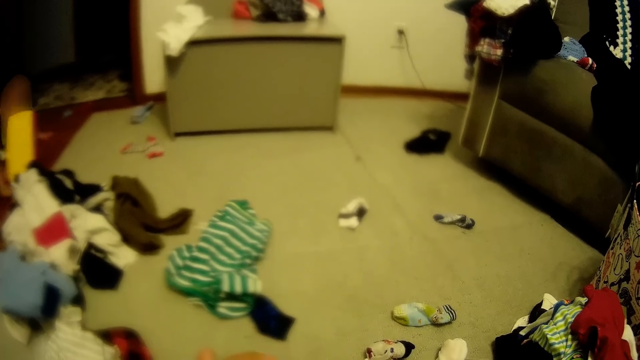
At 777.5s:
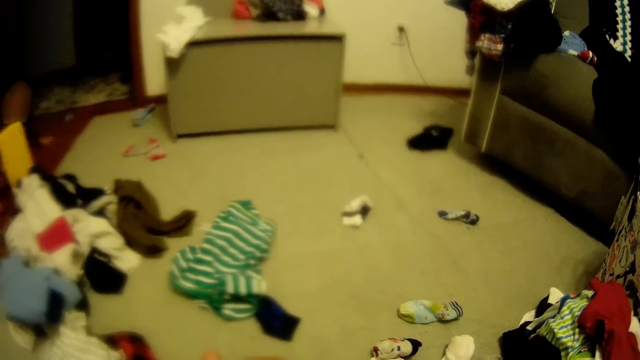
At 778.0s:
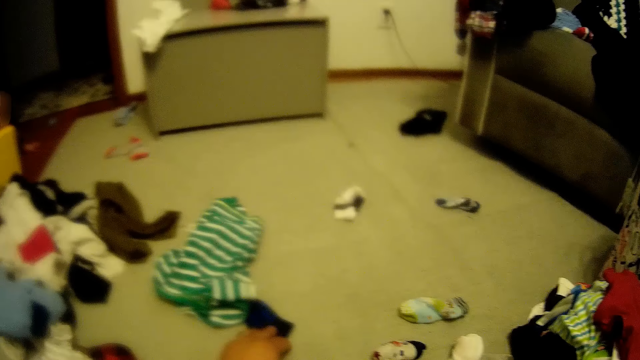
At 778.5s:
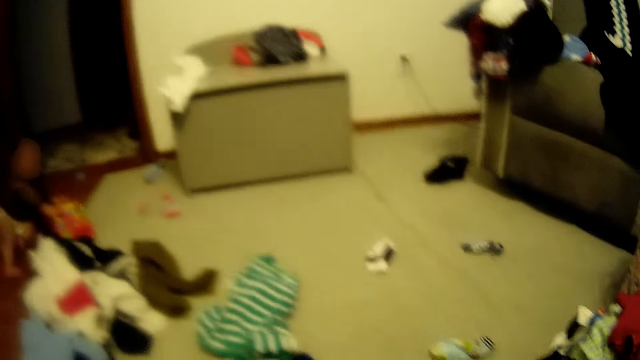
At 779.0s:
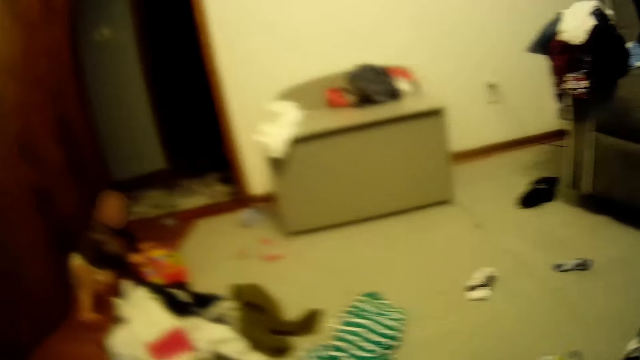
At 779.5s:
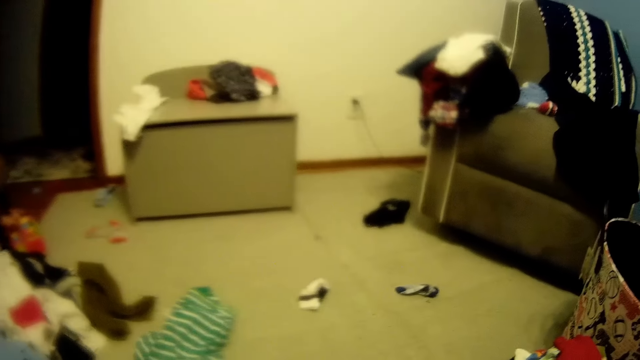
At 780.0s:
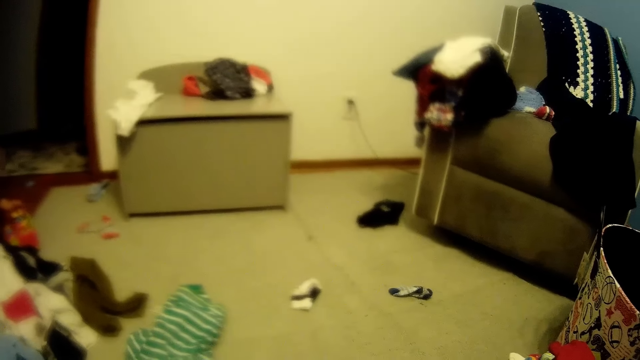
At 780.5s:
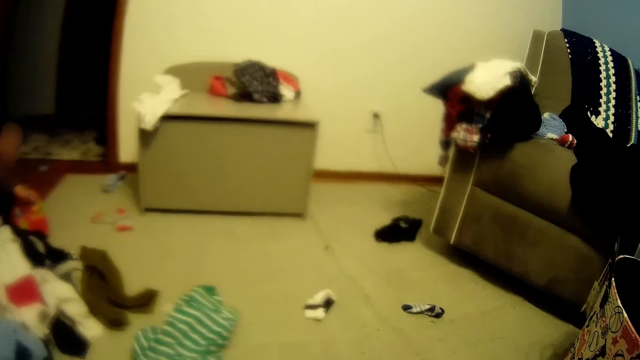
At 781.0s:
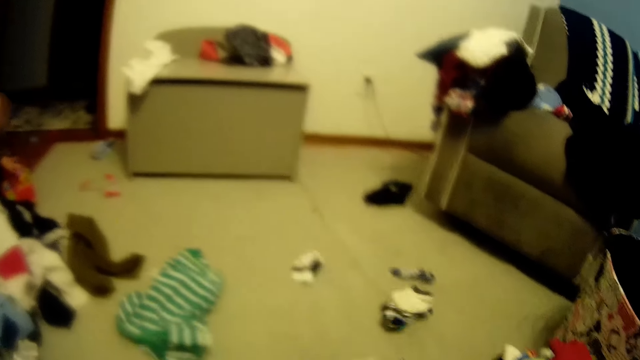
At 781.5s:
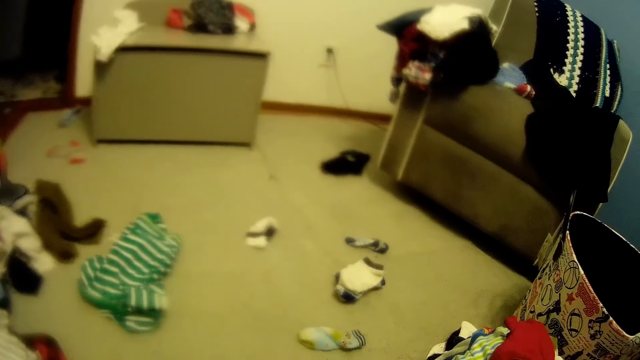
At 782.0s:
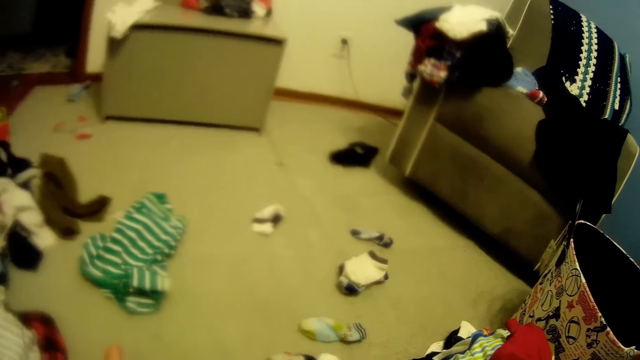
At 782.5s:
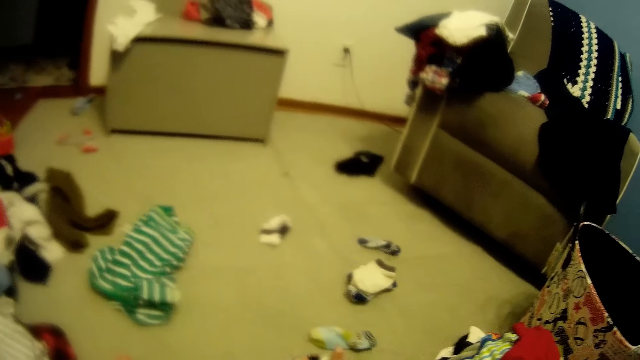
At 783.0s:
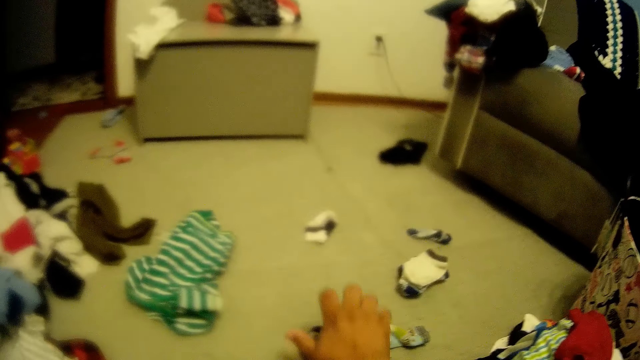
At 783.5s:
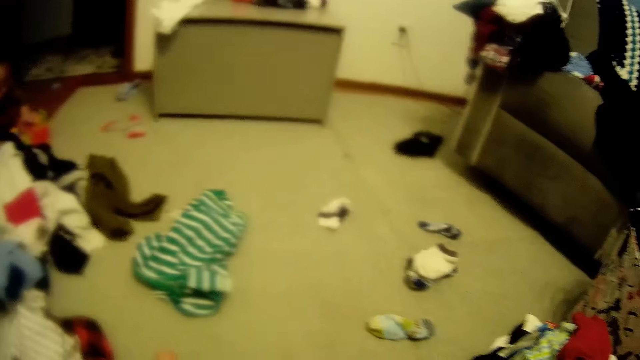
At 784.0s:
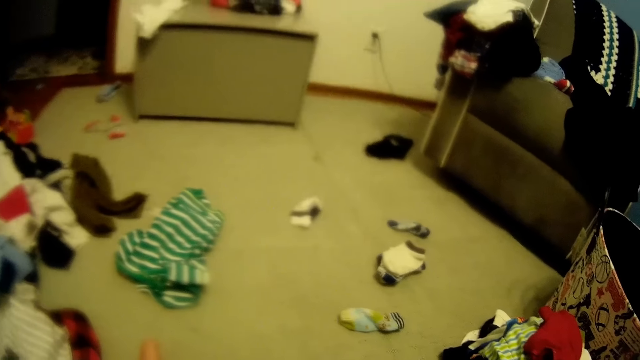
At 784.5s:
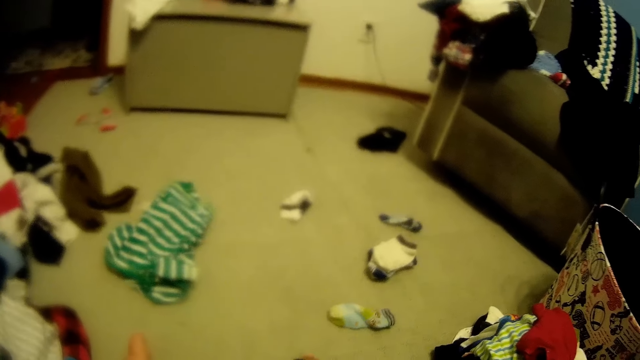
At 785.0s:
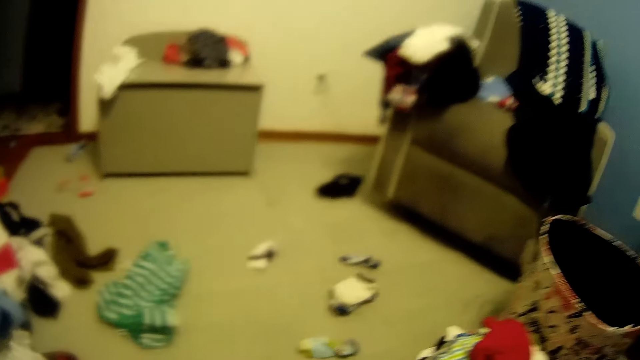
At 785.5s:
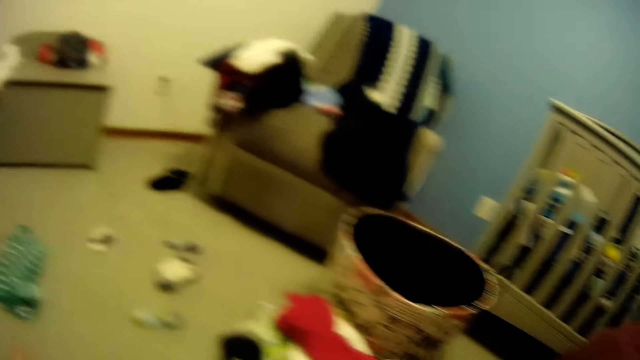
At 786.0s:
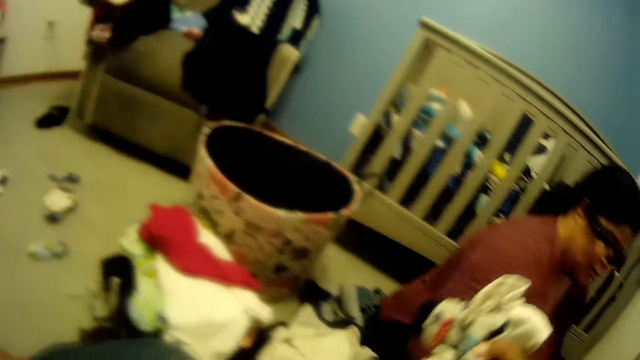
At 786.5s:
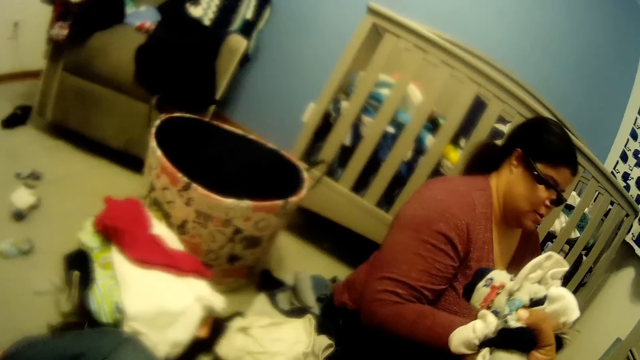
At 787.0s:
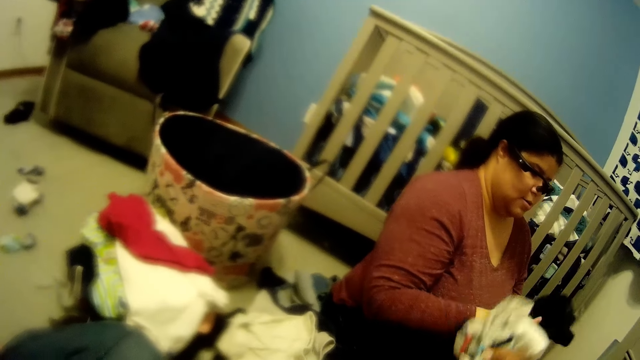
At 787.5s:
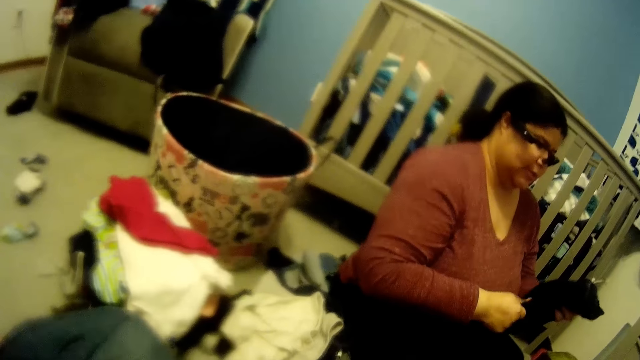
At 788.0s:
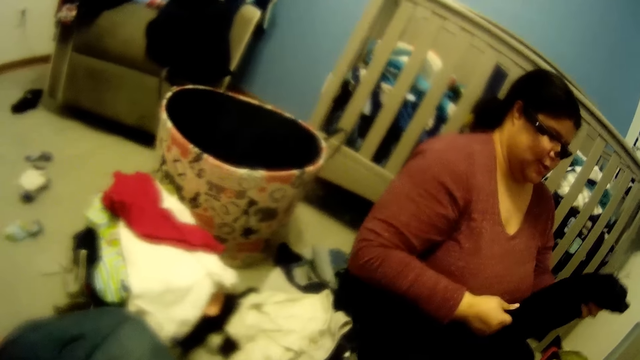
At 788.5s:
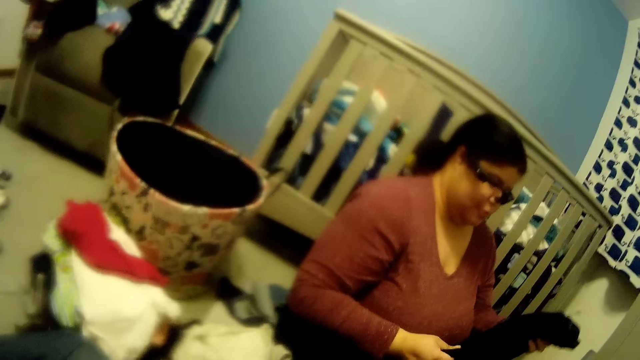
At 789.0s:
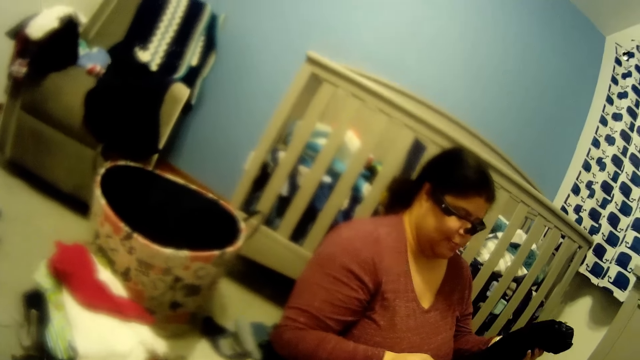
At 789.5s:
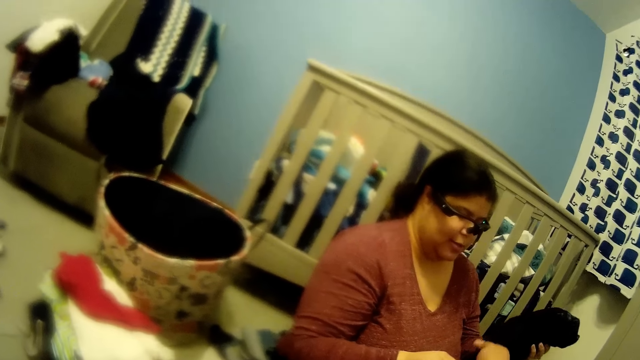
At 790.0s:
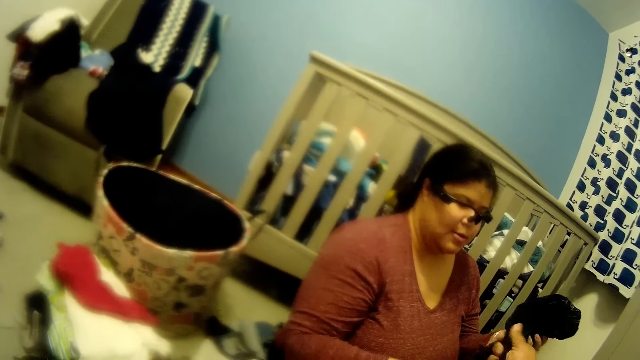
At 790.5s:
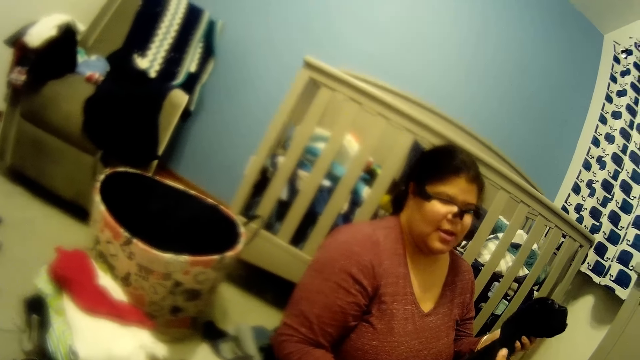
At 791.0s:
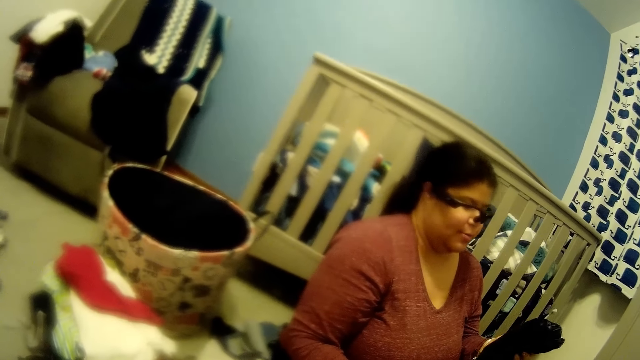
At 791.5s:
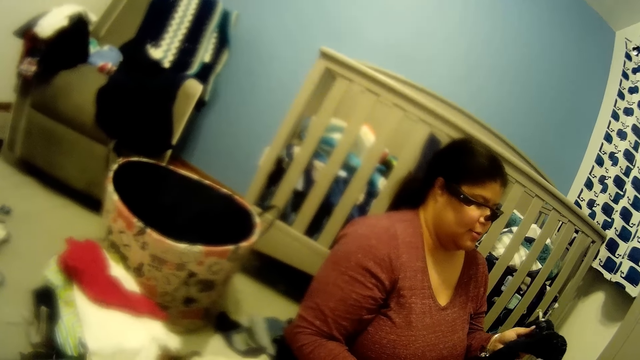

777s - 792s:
The camera wearer speaks to a baby. He throws baby socks on the floor. He arranges baby clothes. He gives the baby clothes to a woman. He holds clothes in his right hand. The woman holds cloth with both hands. The woman converses with the camera wearer. The camera wearer holds the cloth with his right hand.

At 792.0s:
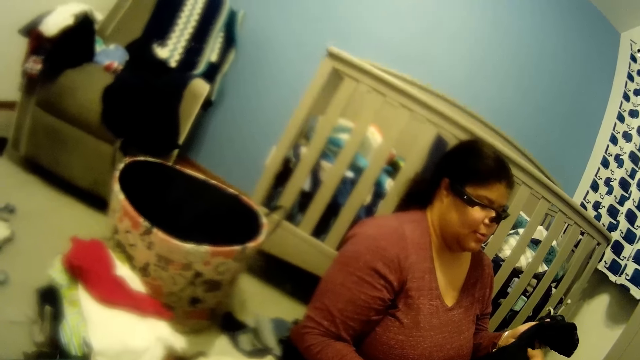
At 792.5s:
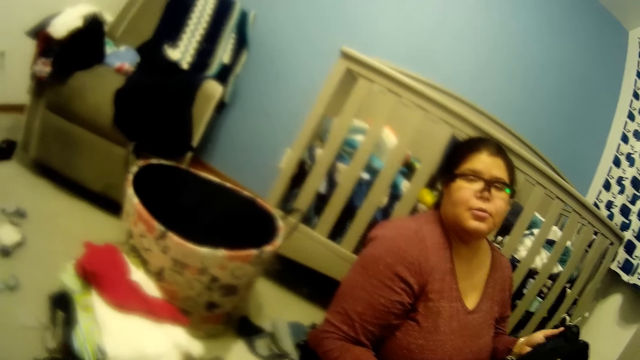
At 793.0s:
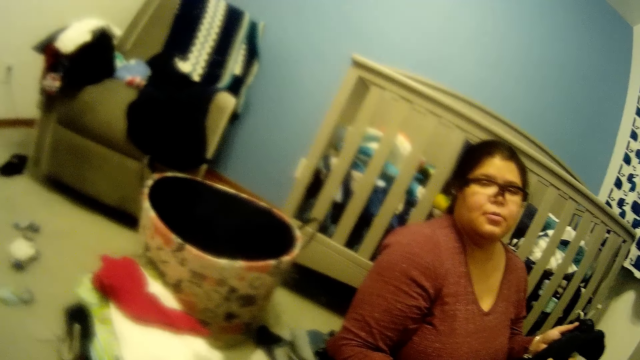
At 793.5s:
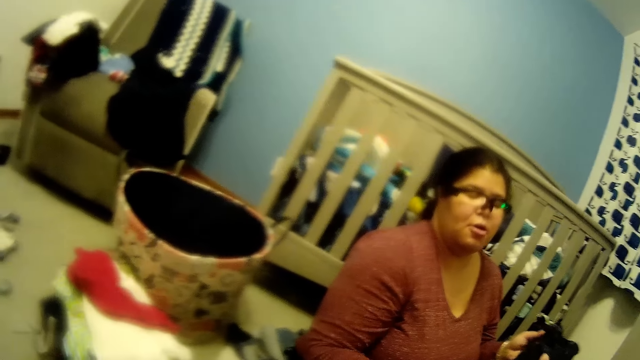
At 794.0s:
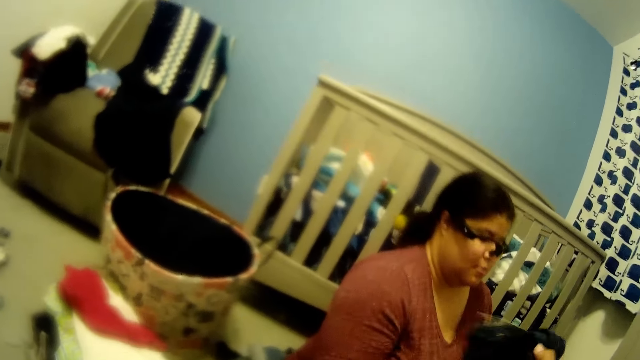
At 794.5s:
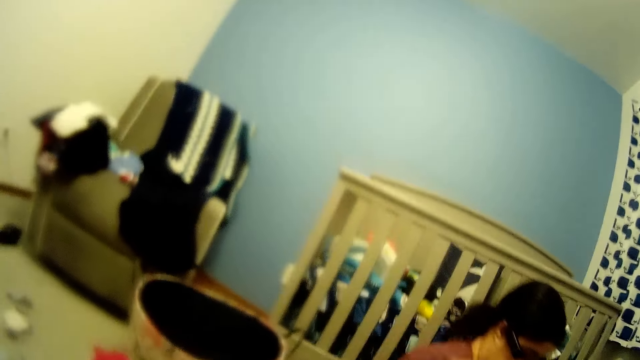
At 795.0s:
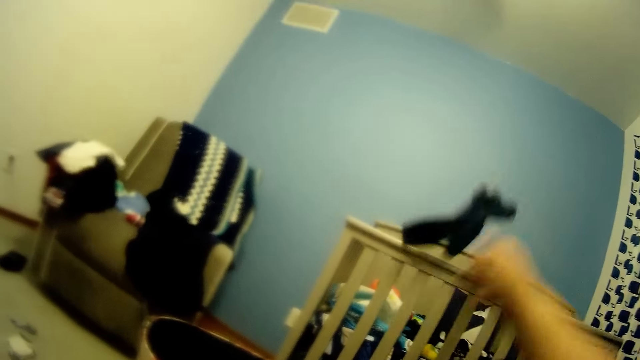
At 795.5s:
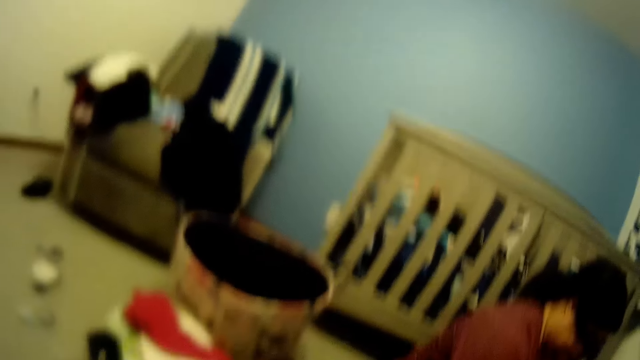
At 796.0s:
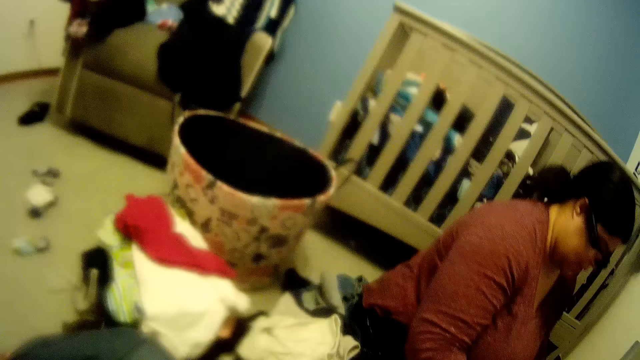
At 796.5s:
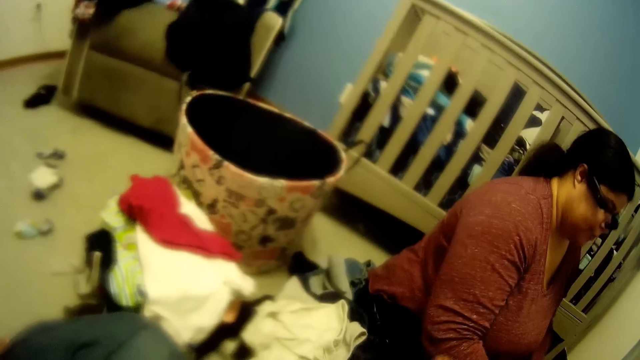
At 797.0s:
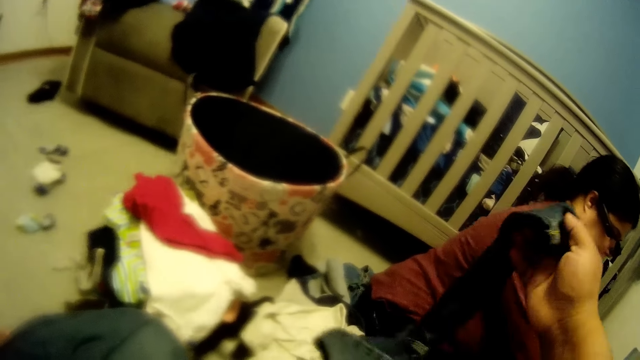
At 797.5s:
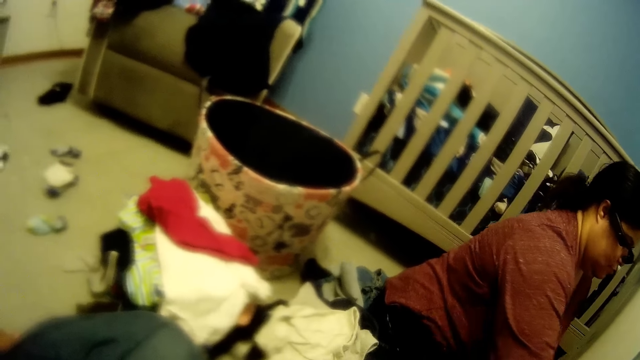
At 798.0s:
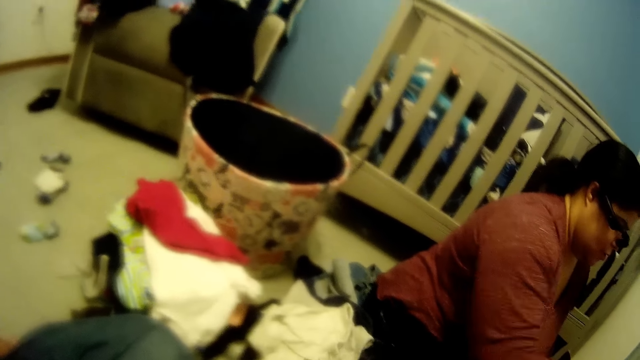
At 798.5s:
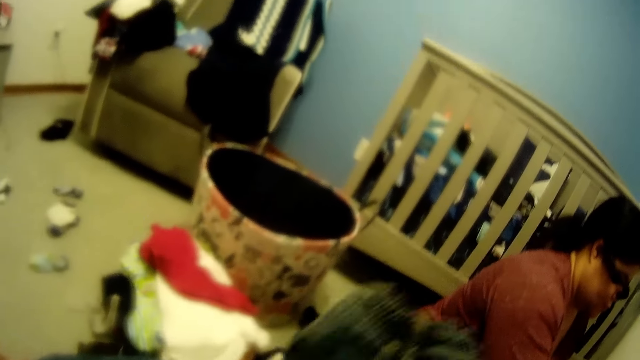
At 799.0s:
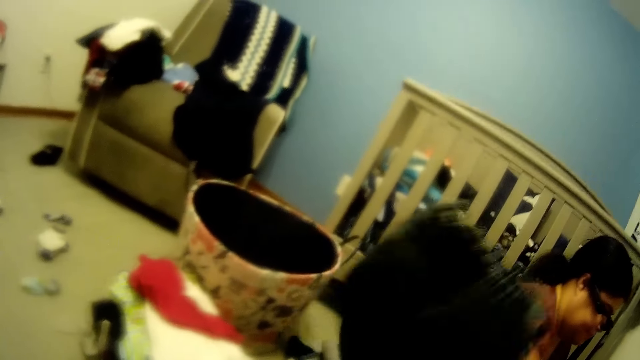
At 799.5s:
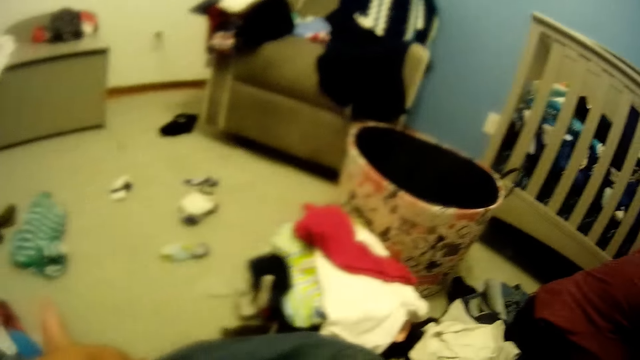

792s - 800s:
The camera wearer takes the cloth from the woman with his right hand. He throws the cloth in his right hand into the baby cot in the room. He holds the cloth in his right hand. He folds baby clothes.
